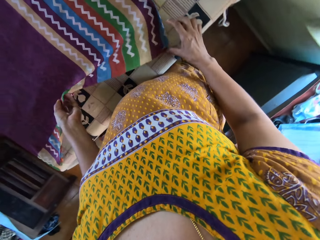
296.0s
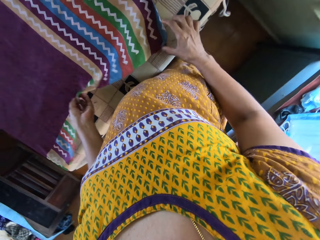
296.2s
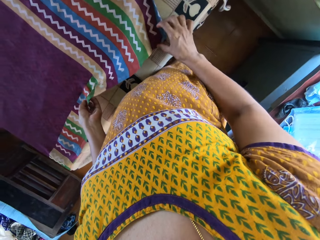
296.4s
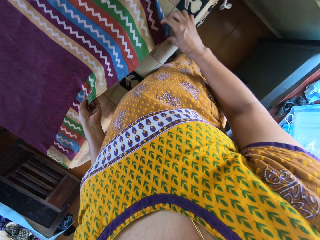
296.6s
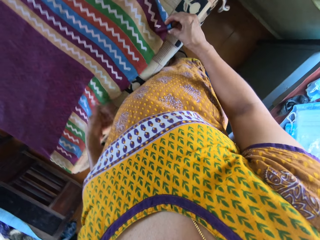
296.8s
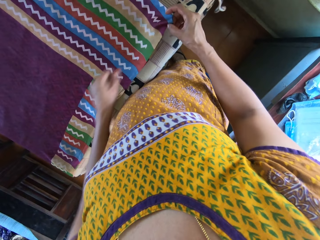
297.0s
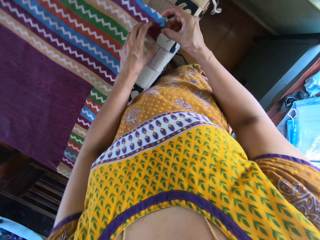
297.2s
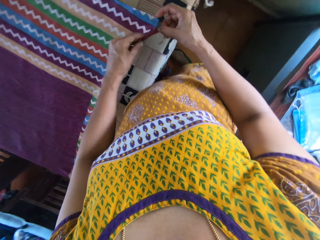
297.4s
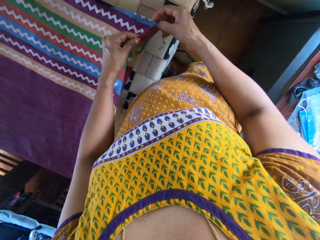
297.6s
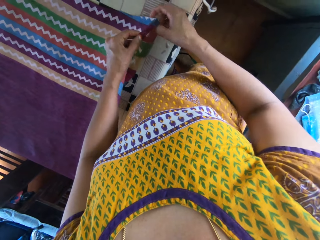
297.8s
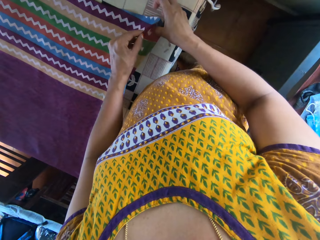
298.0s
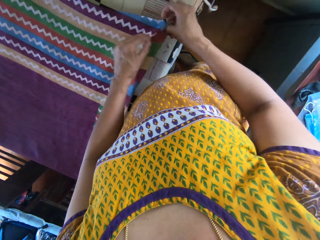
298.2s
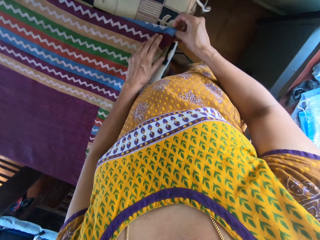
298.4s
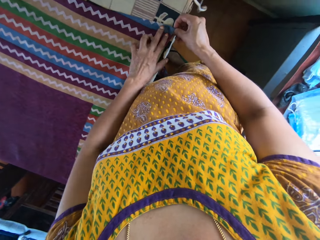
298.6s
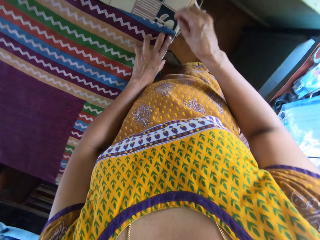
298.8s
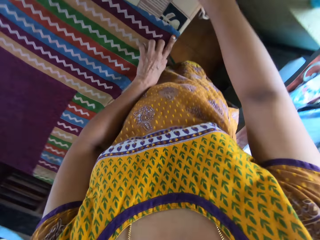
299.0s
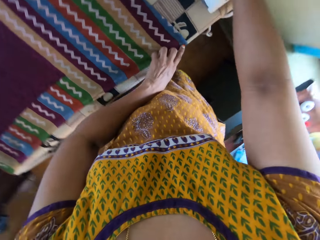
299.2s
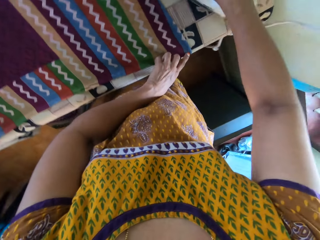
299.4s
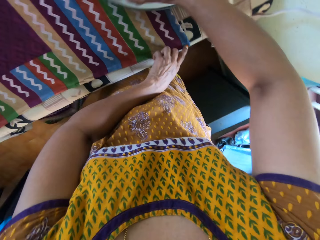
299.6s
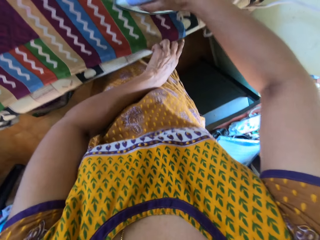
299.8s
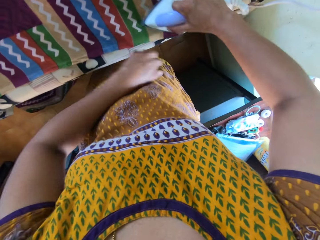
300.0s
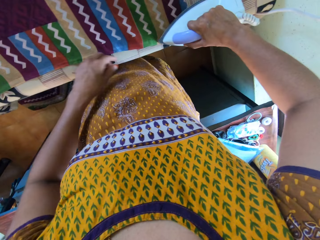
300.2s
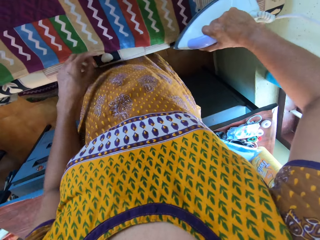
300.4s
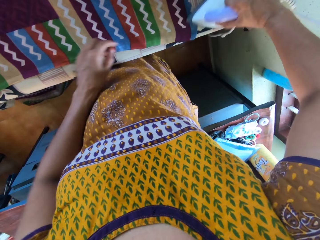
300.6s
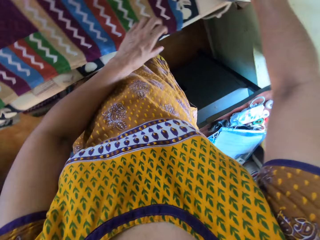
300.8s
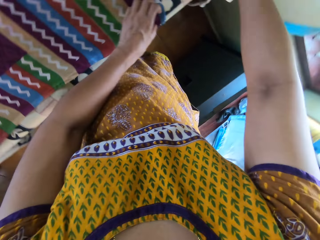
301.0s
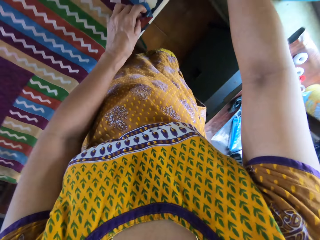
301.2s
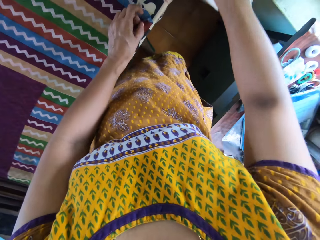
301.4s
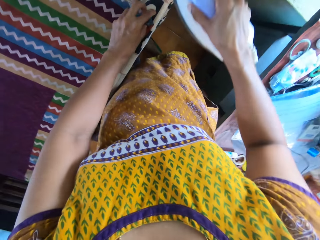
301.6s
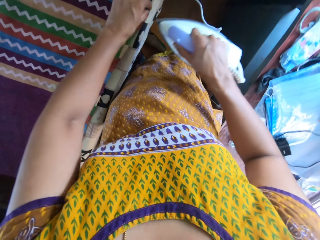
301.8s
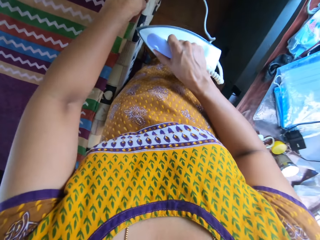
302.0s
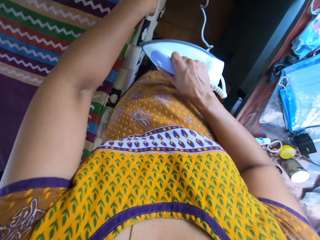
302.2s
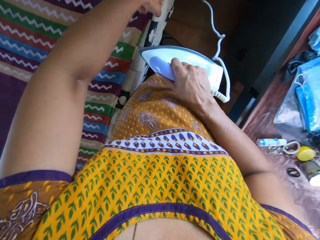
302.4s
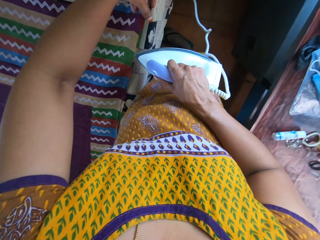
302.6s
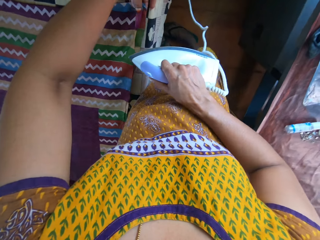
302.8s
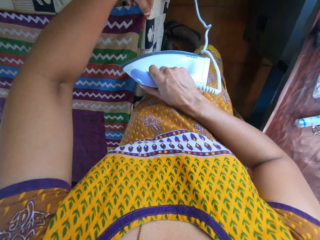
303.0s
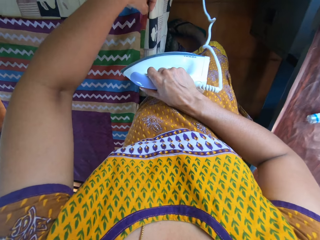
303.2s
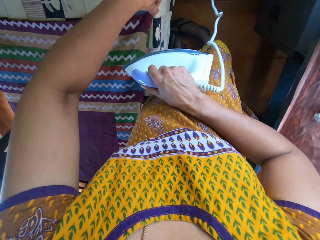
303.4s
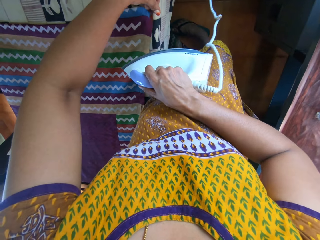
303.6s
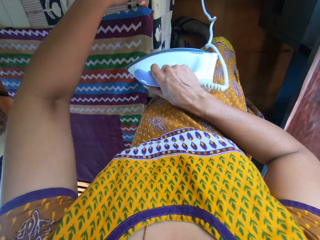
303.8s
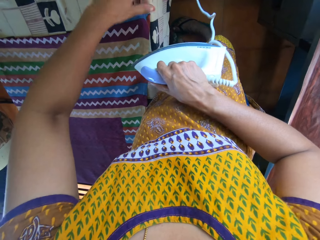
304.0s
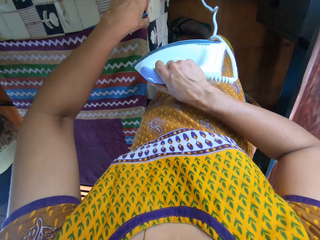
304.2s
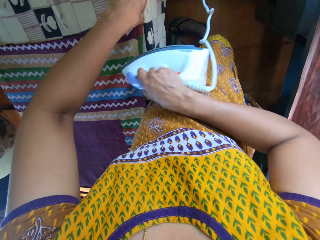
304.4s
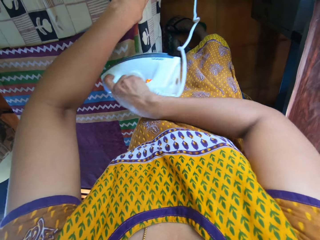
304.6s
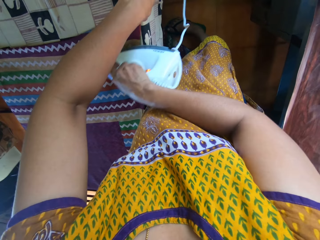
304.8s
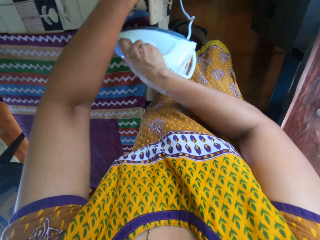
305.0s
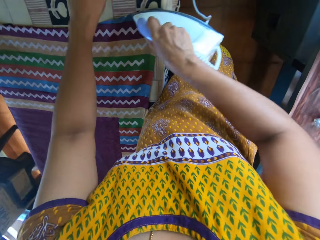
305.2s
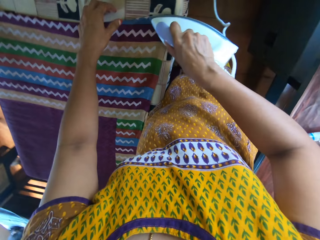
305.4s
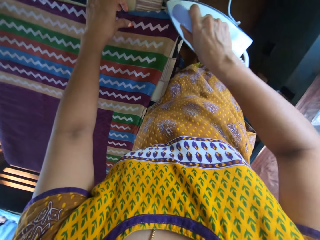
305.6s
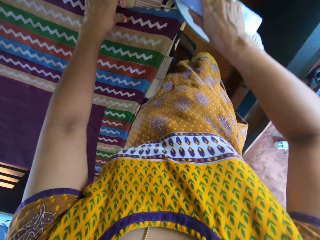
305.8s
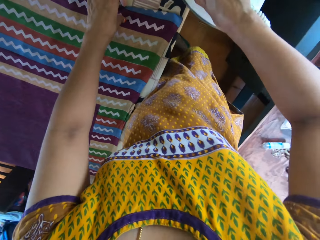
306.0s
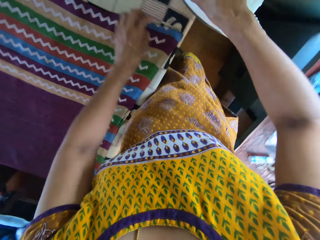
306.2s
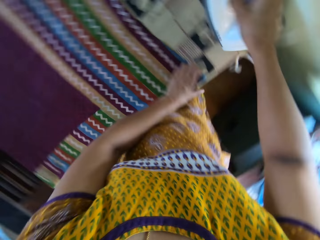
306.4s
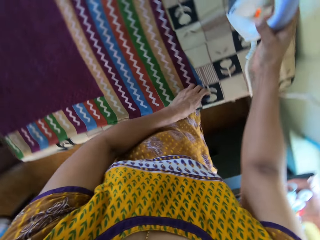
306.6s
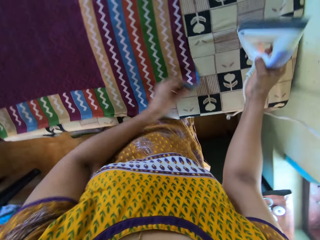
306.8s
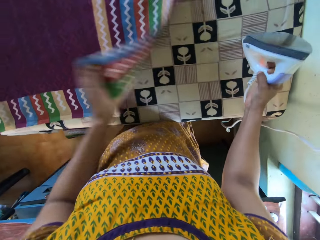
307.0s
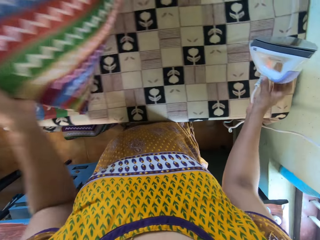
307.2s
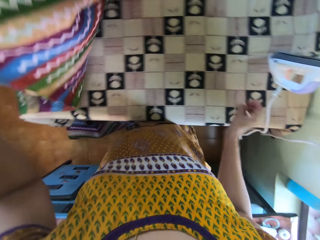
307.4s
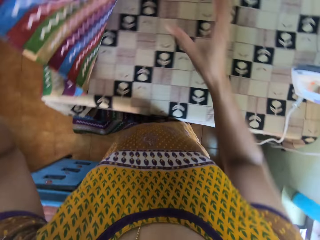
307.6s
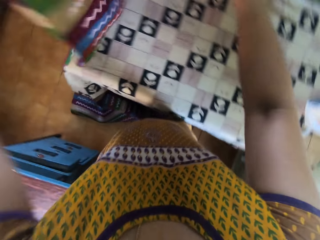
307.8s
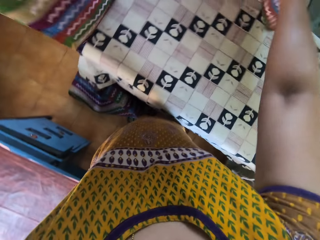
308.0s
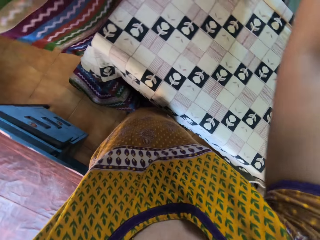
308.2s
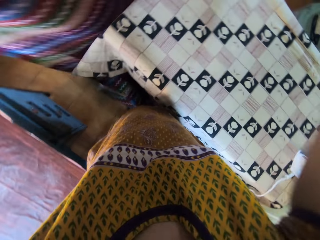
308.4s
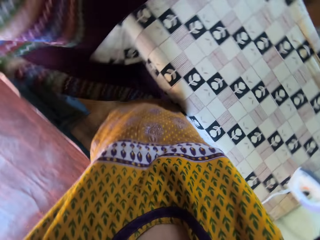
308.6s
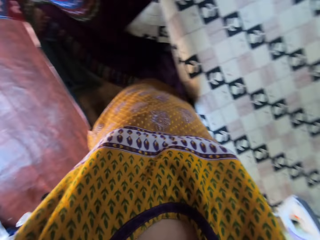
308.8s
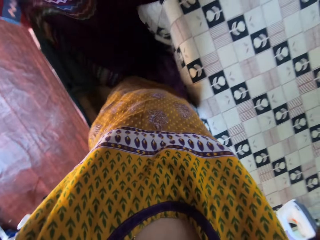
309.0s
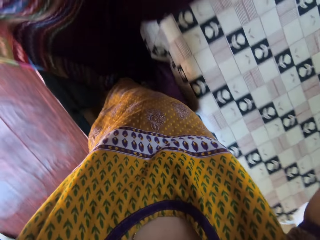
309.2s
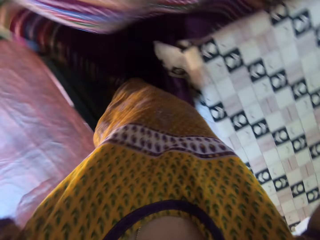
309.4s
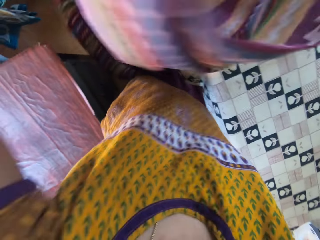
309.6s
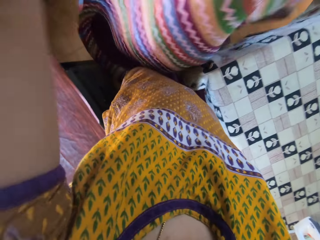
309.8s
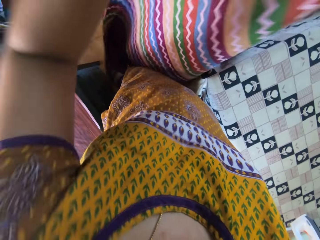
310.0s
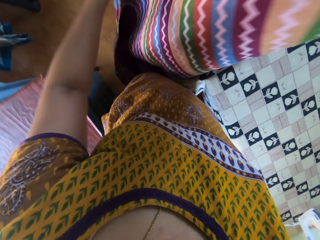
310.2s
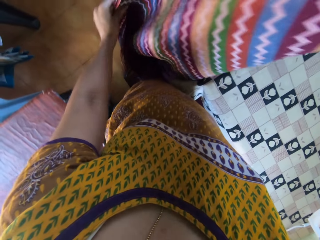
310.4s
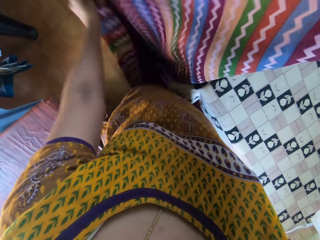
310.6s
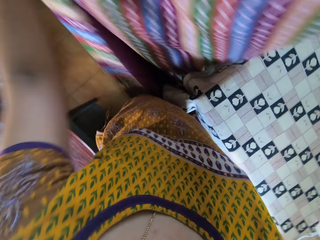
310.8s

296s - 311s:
The camera wearer adjusts the piece of cloth on the table with both hands. She picks the pressing iron from the table with her right hand. She smoothens the piece of cloth on the table with the pressing iron in her right hand. She adjusts the piece of cloth on the table with her left hand. She smoothens the piece of cloth on the table with the pressing iron in her right hand. She adjusts the piece of cloth on the table with her left hand. She drops the pressing iron on the table with her right hand. She adjusts the piece of cloth on the table with both hands. She turns the sari.

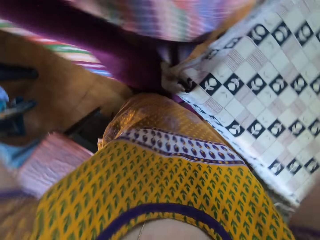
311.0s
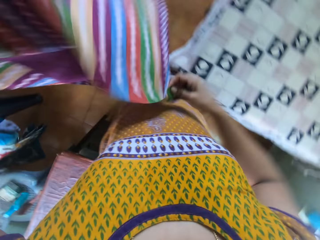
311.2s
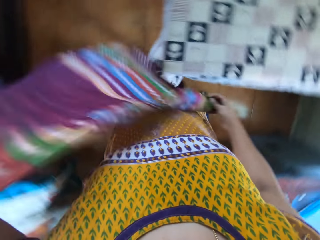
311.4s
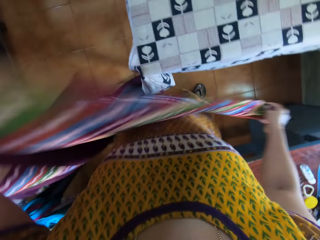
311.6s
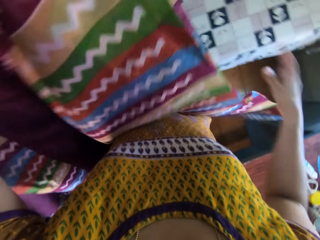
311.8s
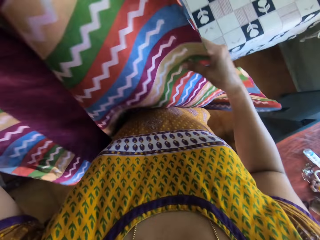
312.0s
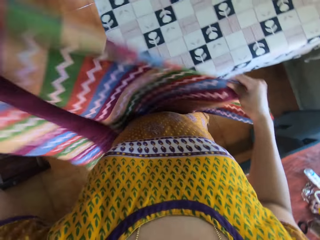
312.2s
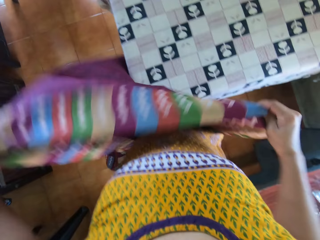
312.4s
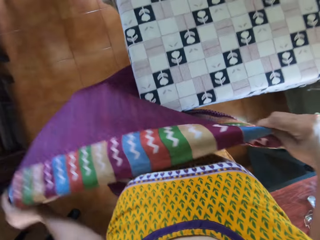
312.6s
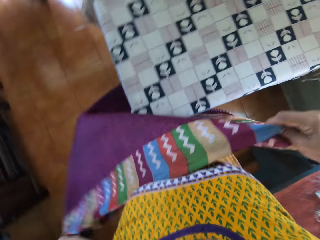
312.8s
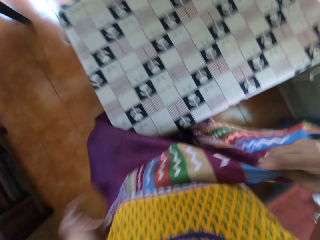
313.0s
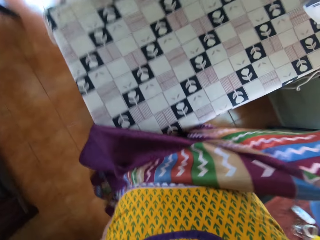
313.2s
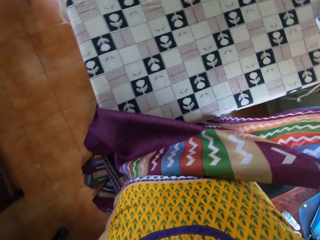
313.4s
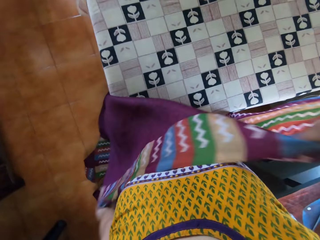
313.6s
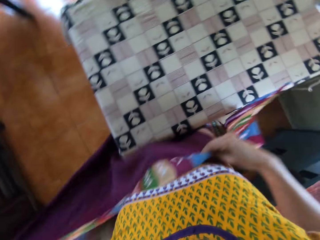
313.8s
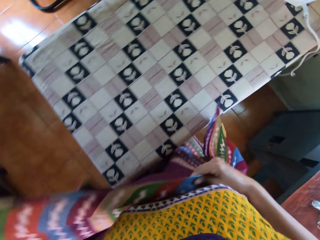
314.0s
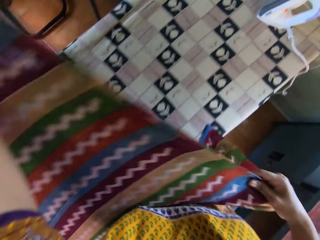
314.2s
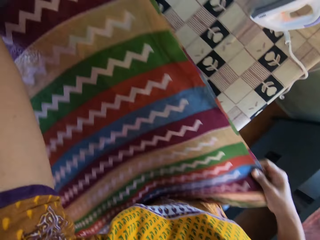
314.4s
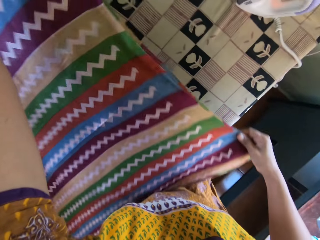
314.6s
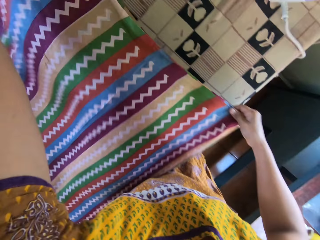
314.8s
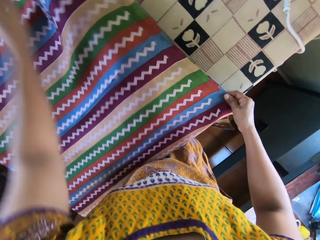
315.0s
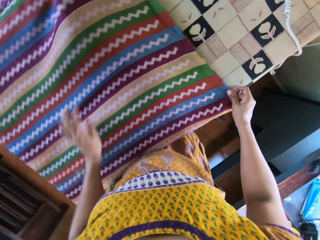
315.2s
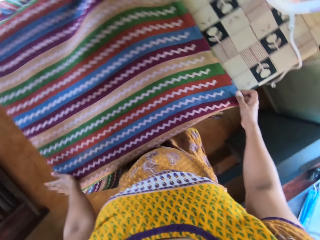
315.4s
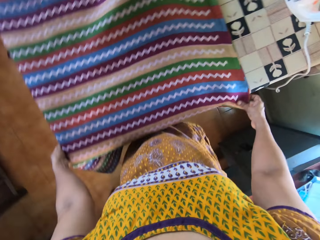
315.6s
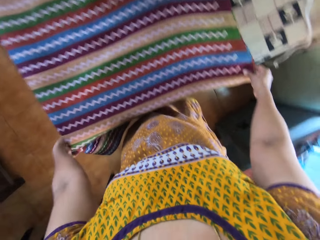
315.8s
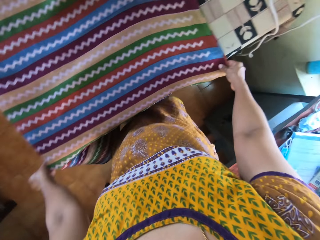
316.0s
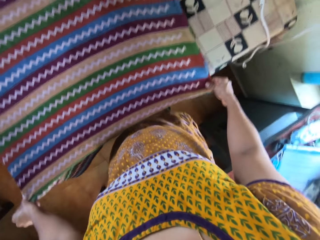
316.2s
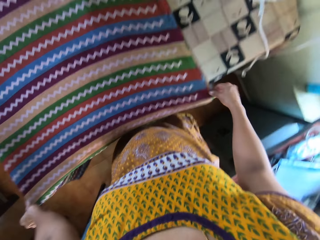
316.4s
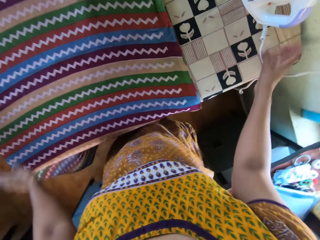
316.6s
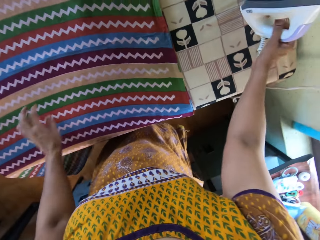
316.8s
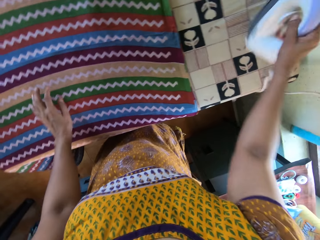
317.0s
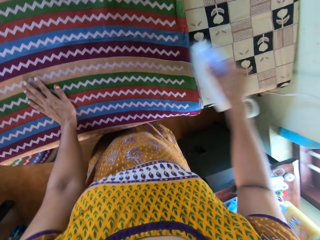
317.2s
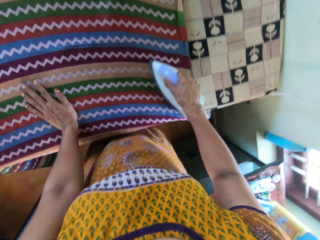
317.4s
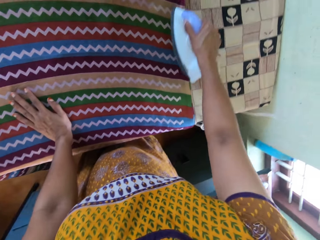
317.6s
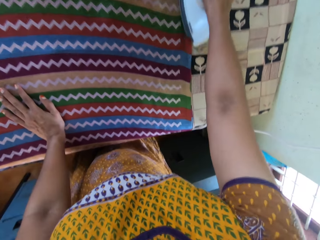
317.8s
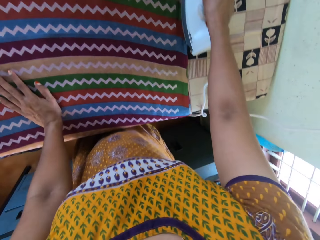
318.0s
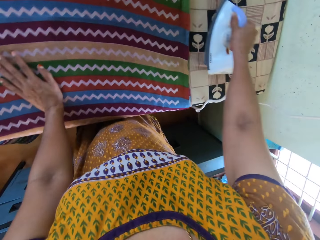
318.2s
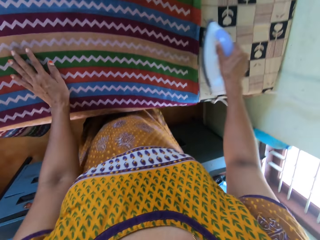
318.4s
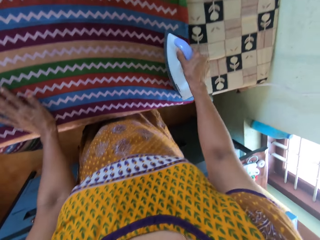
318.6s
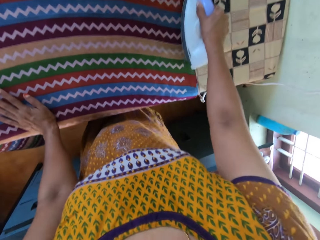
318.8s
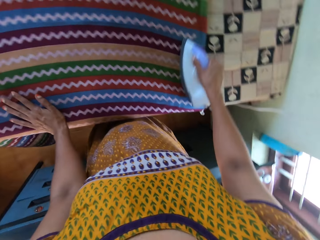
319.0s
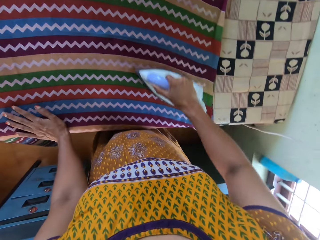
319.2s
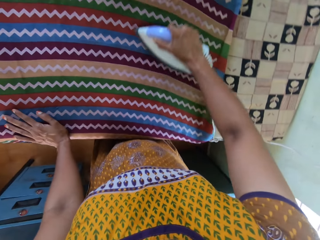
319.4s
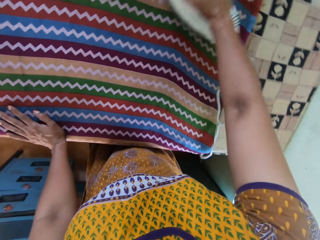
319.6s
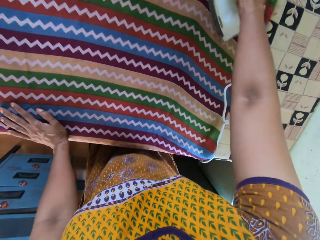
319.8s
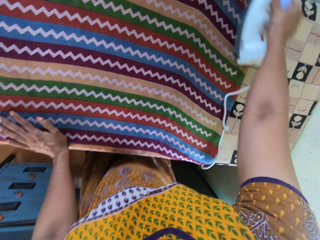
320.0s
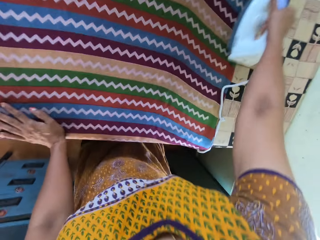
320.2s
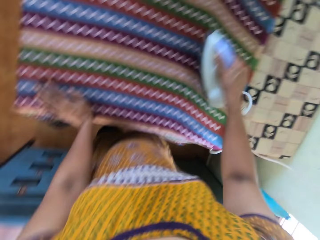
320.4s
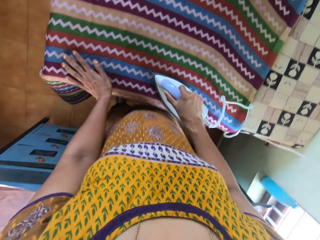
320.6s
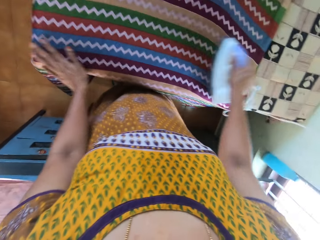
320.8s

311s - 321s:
The camera wearer puts a sari on the table. She picks the pressing iron from the table with her right hand. She smoothens the piece of cloth on the table with the pressing iron in her right hand. She moves her left hand around the piece of cloth on the table.
